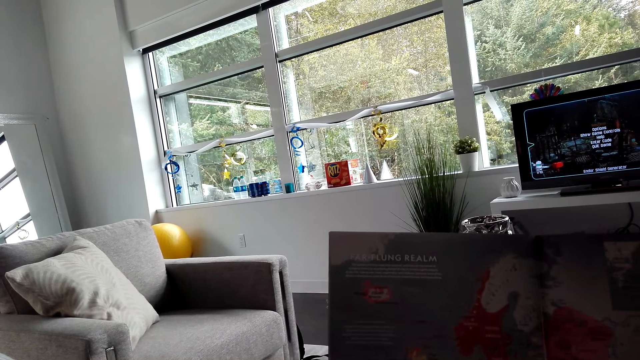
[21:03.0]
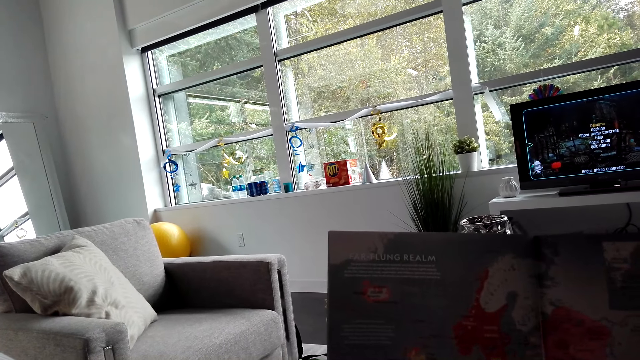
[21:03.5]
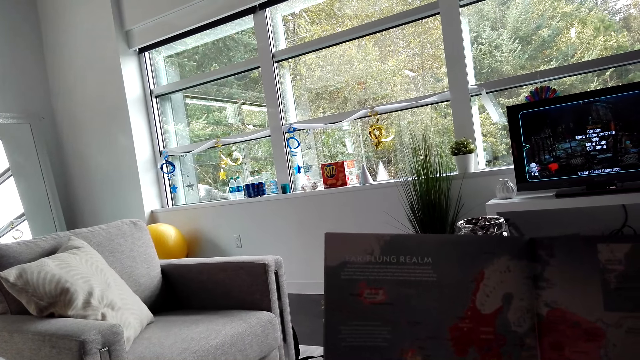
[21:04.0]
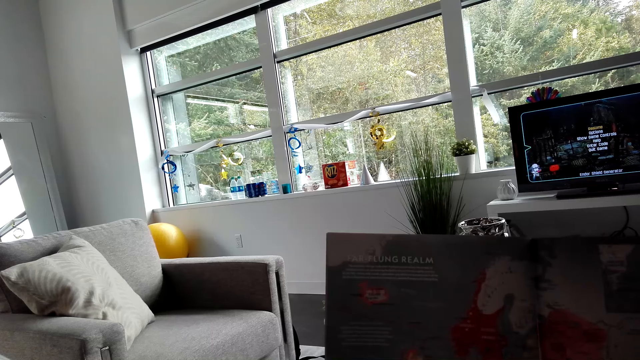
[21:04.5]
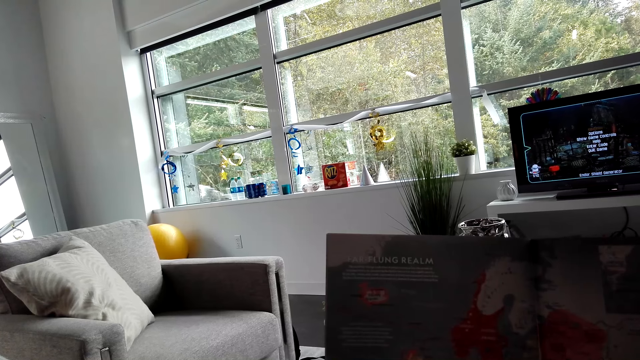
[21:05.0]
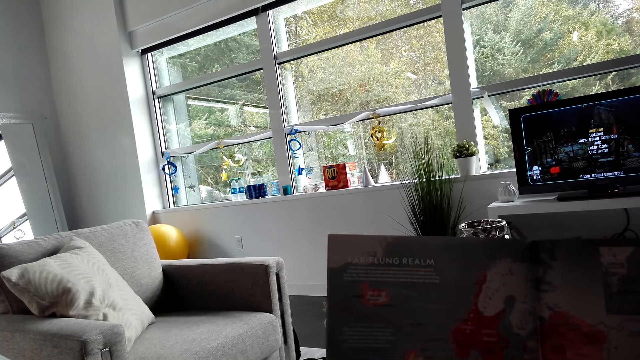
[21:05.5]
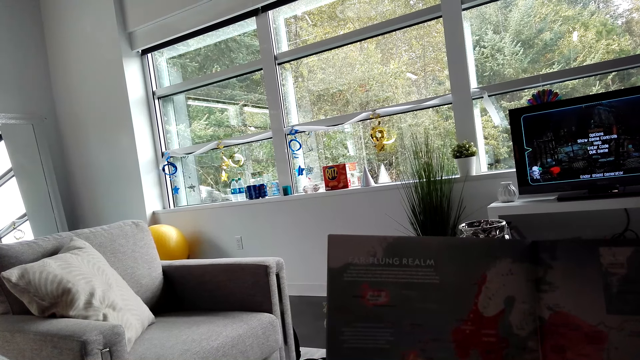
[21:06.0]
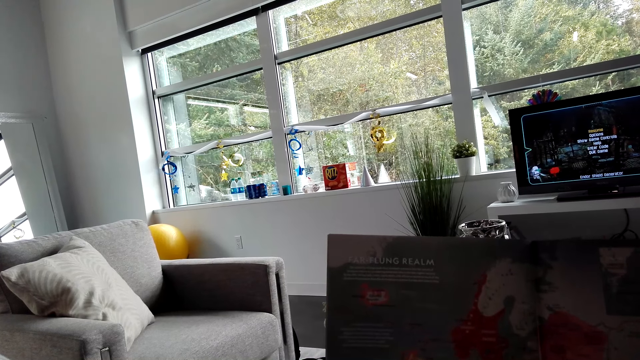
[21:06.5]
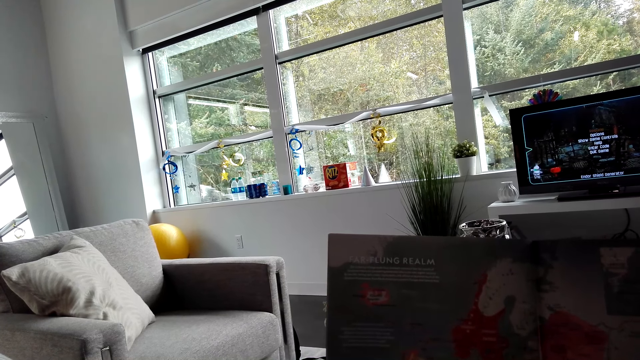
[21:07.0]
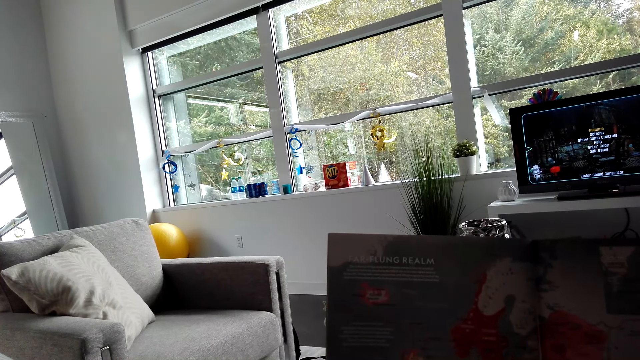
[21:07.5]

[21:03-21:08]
The camera wearer stares at the book.

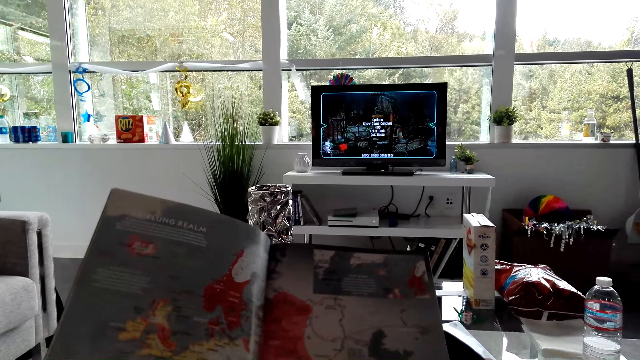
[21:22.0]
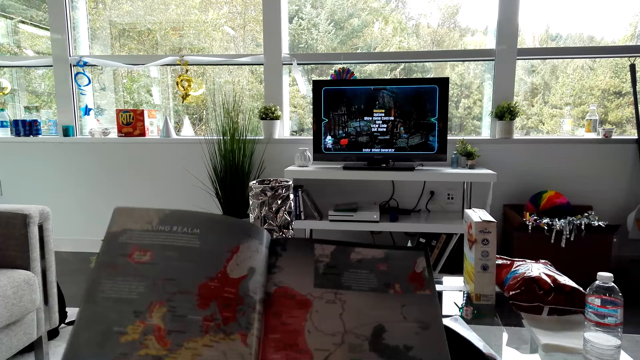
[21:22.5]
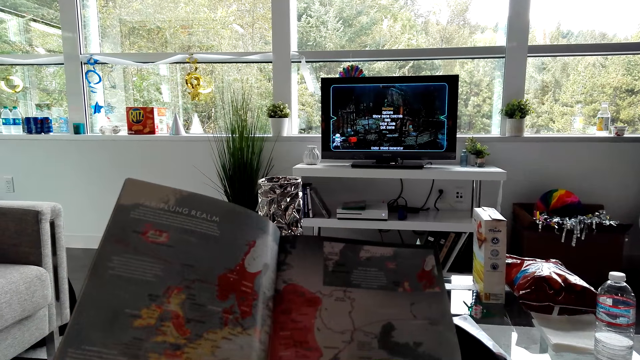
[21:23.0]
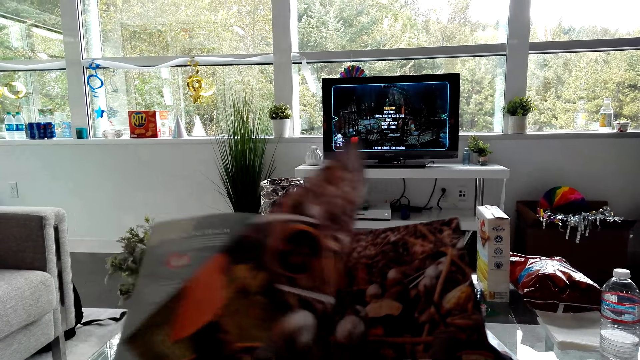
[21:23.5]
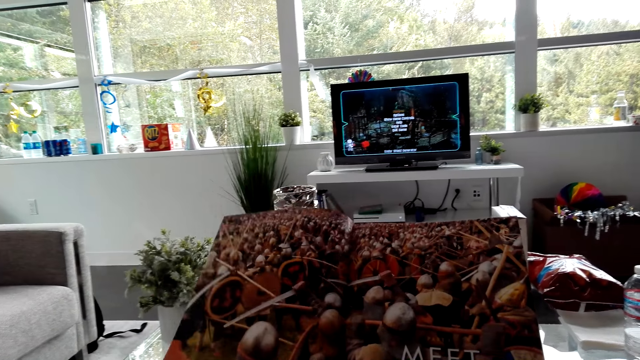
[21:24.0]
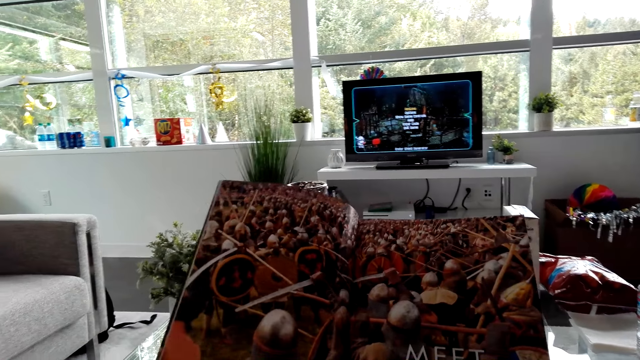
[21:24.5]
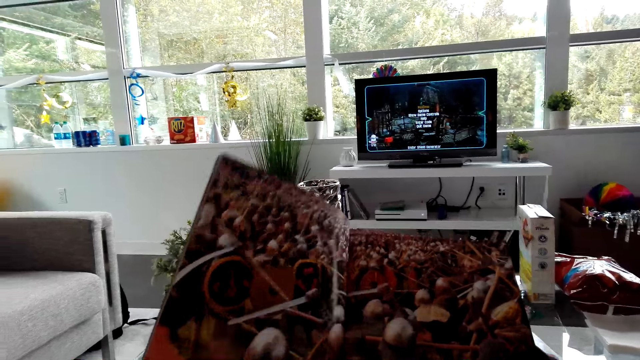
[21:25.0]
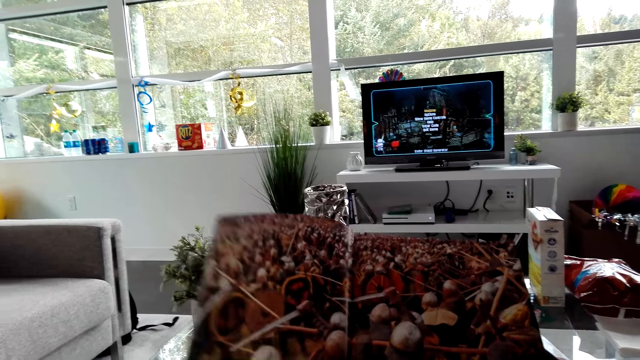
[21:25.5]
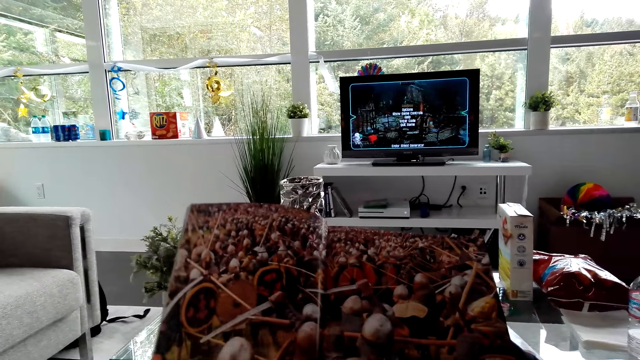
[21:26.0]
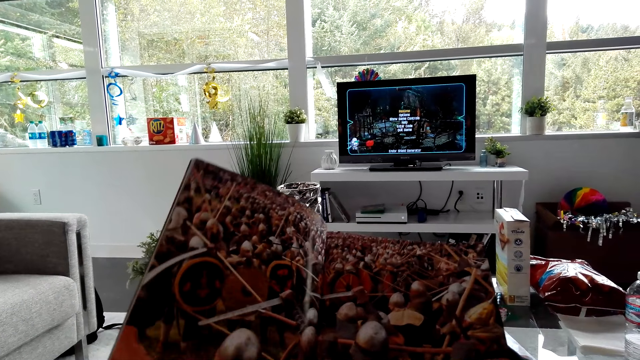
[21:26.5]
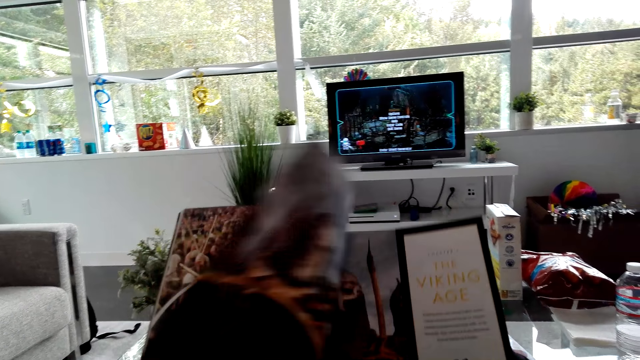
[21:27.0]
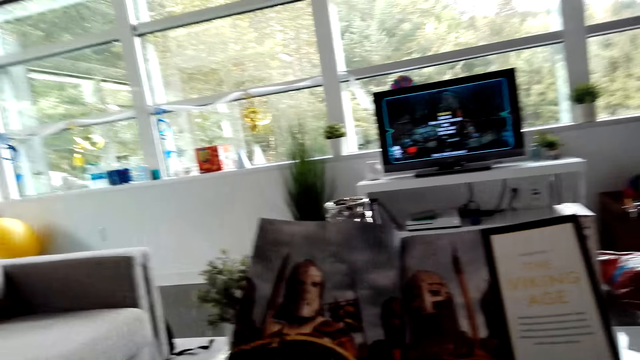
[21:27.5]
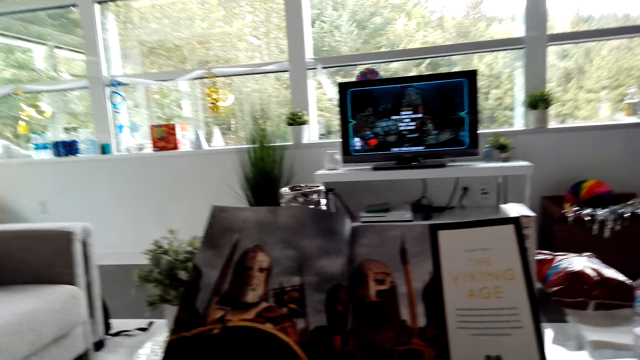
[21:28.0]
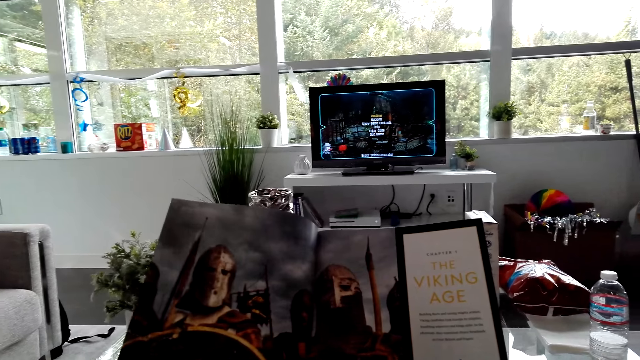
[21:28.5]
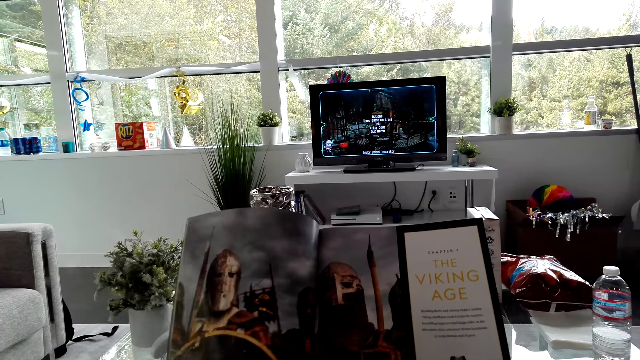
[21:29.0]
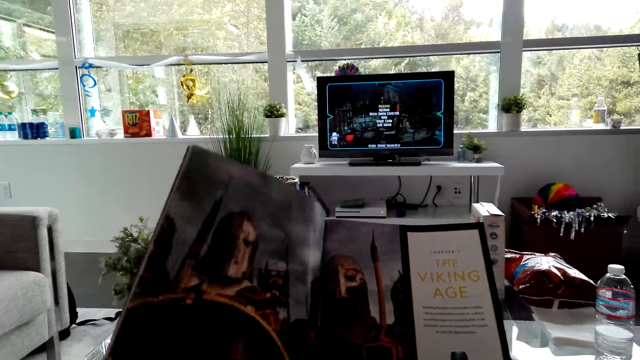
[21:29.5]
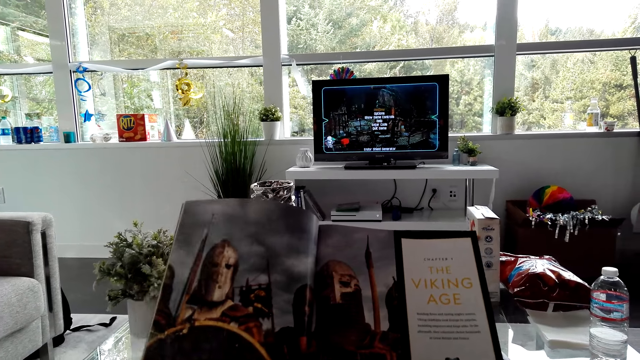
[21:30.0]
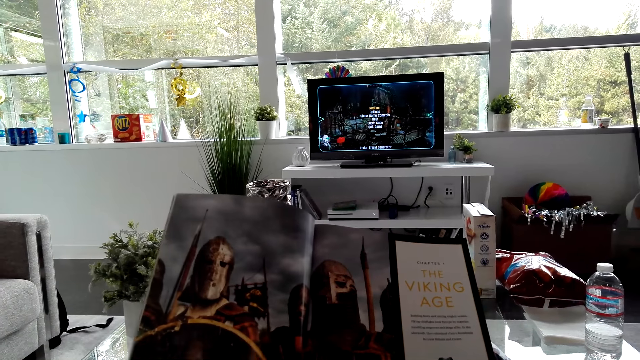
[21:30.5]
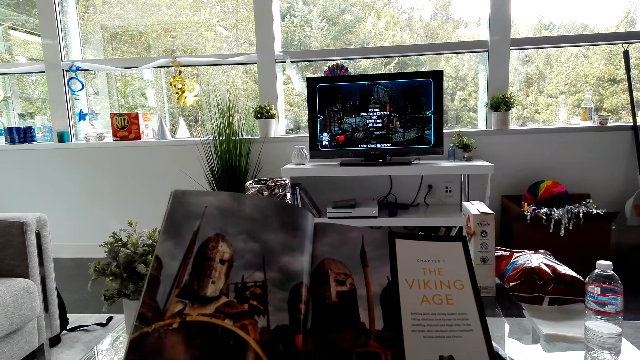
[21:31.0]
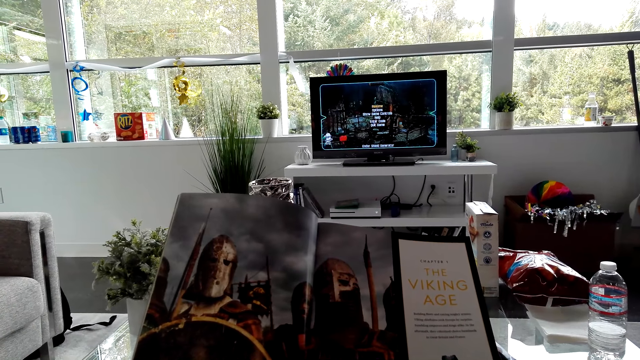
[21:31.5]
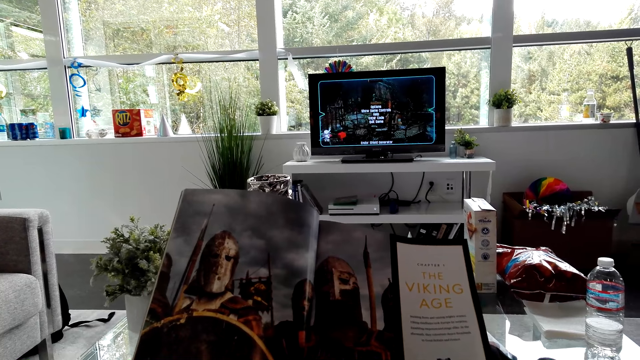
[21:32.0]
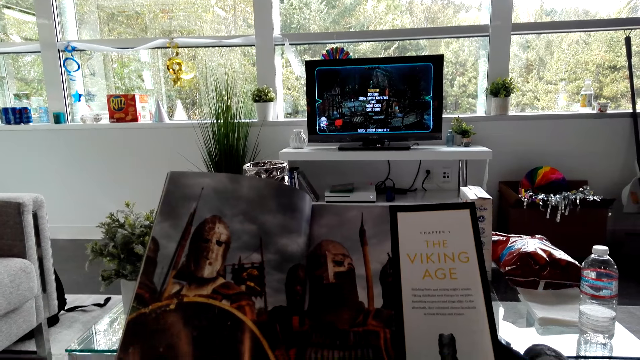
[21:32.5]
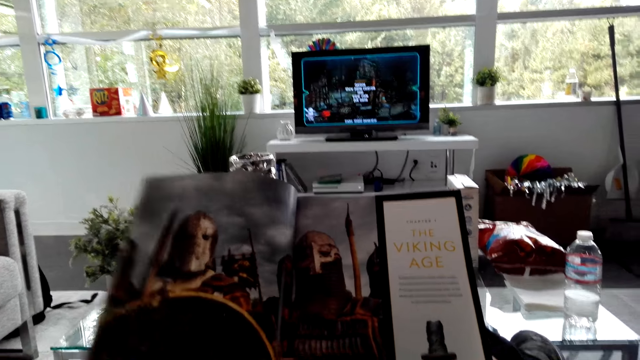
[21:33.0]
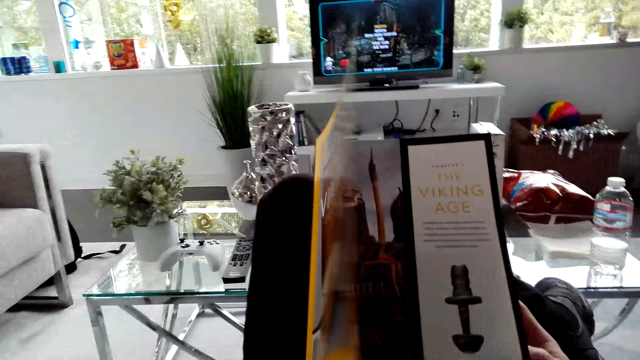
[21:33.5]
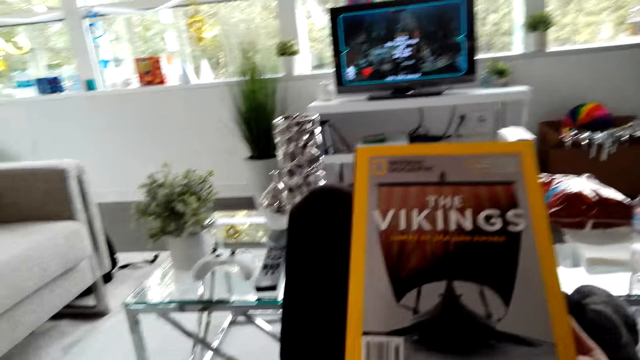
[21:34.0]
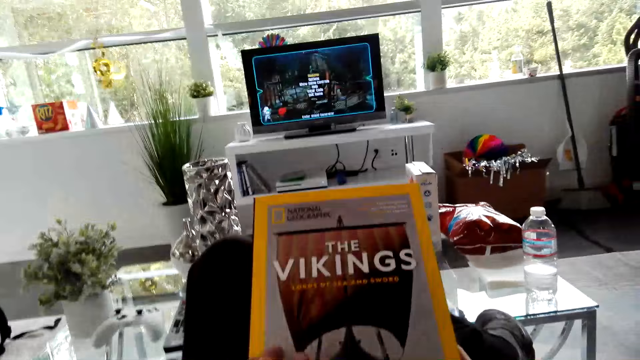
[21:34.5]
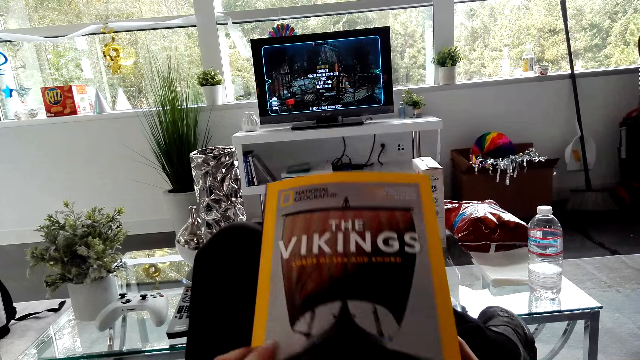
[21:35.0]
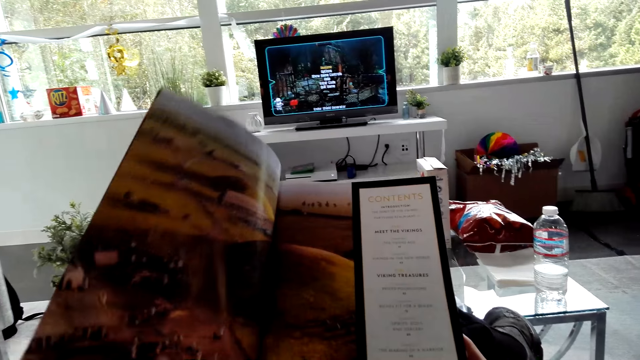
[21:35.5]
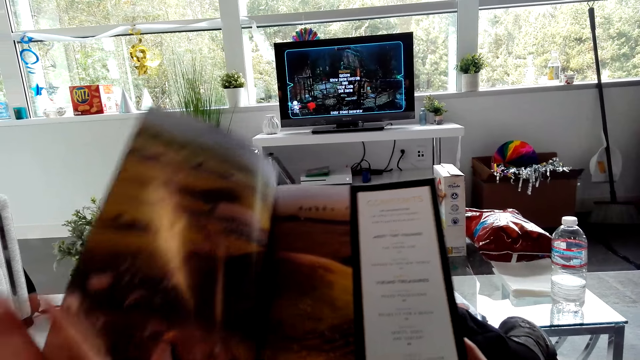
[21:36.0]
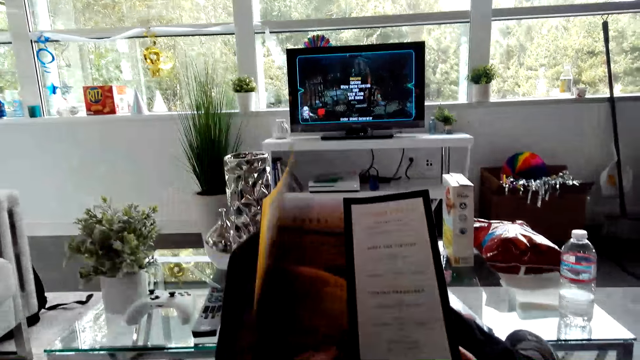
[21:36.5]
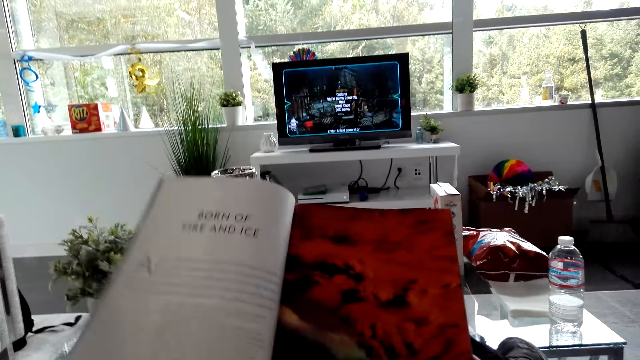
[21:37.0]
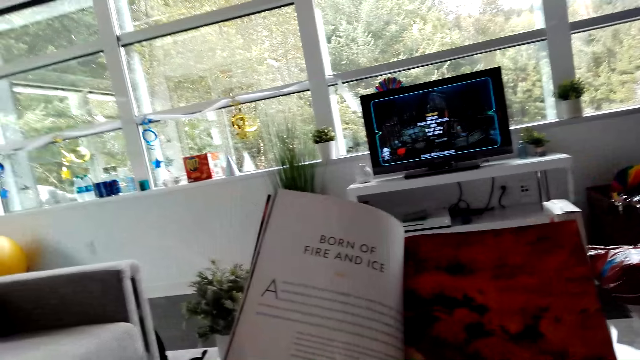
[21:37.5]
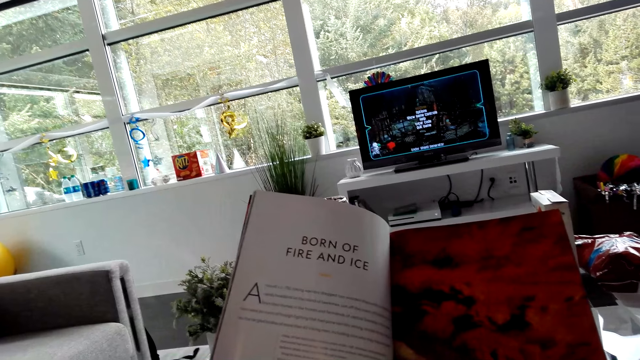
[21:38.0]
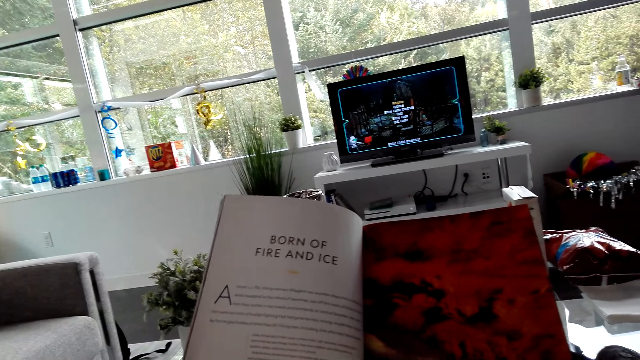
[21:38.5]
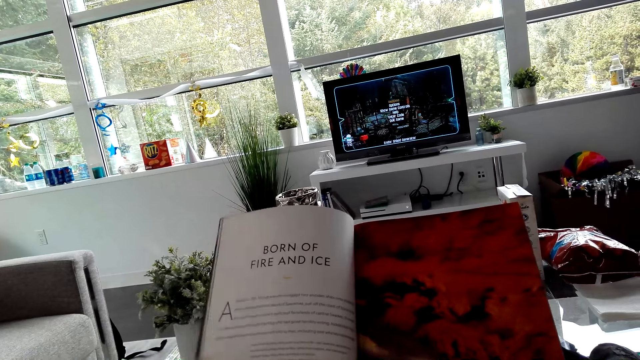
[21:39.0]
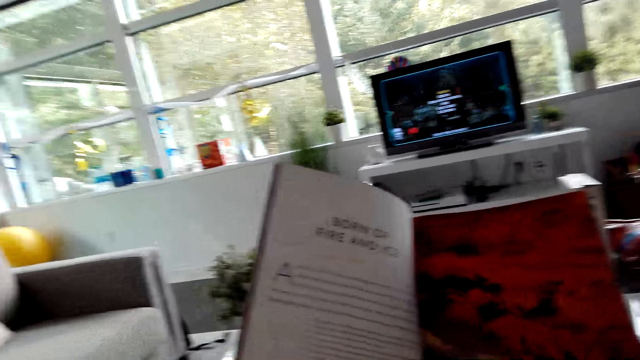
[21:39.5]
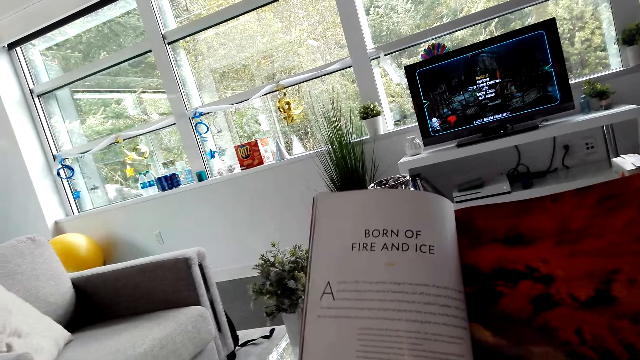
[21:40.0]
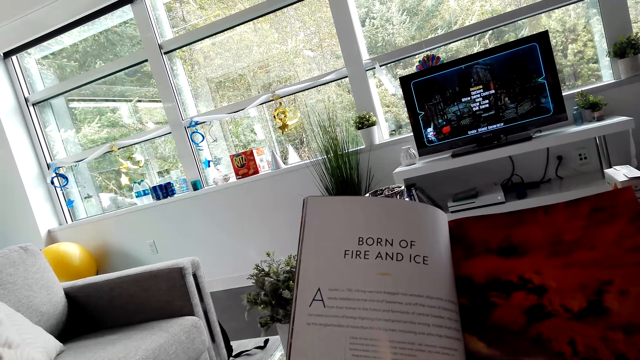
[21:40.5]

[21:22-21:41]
The camera wearer opens pages on the book. They read the book. They close the book. They open the book. They read the book.
